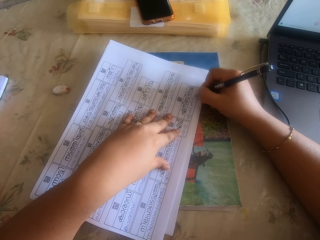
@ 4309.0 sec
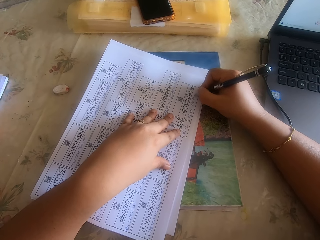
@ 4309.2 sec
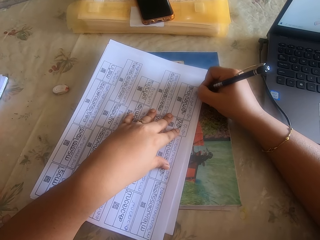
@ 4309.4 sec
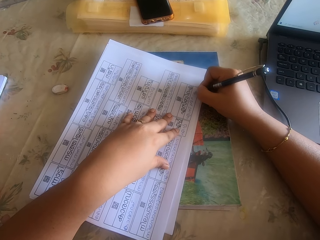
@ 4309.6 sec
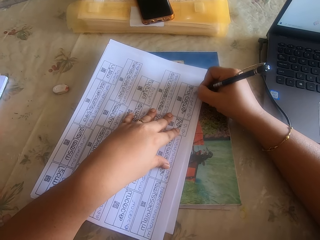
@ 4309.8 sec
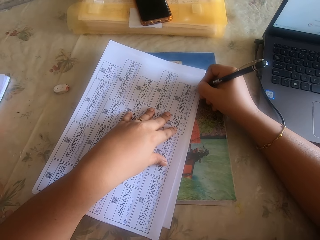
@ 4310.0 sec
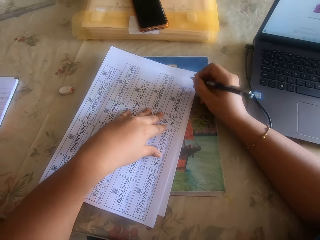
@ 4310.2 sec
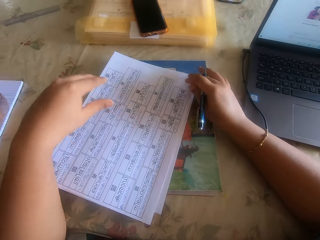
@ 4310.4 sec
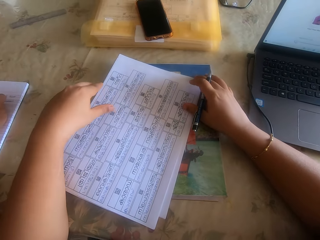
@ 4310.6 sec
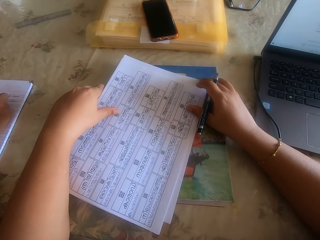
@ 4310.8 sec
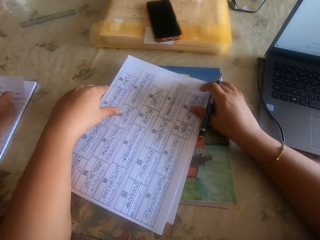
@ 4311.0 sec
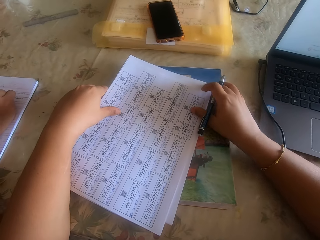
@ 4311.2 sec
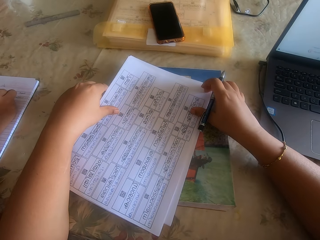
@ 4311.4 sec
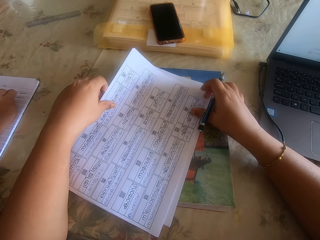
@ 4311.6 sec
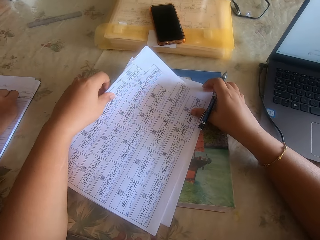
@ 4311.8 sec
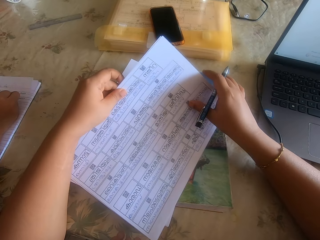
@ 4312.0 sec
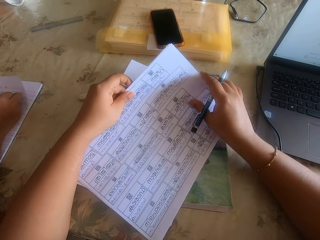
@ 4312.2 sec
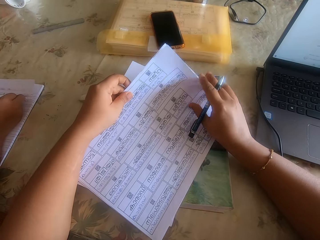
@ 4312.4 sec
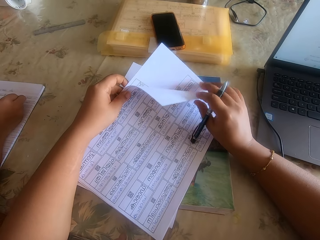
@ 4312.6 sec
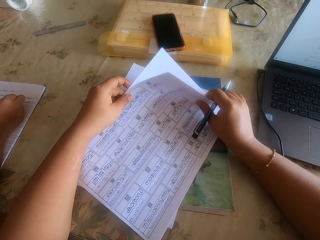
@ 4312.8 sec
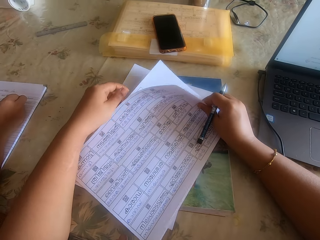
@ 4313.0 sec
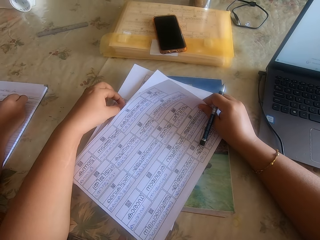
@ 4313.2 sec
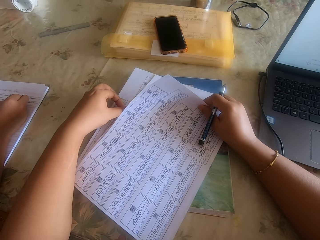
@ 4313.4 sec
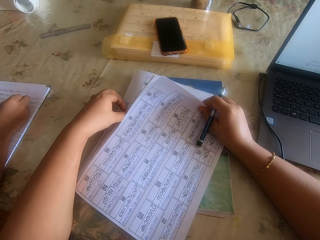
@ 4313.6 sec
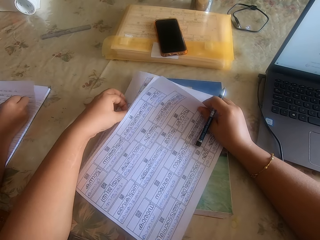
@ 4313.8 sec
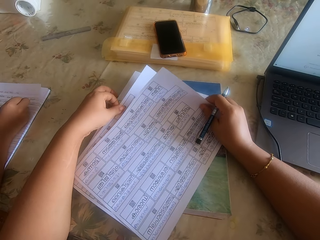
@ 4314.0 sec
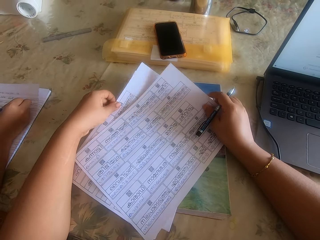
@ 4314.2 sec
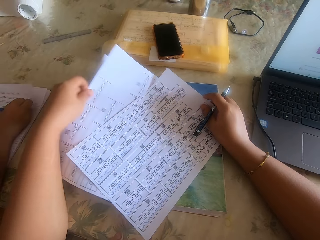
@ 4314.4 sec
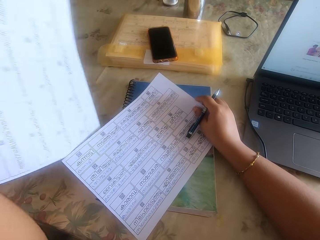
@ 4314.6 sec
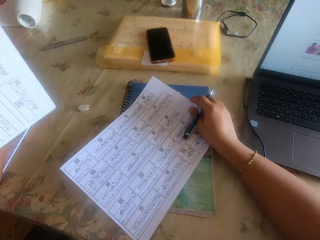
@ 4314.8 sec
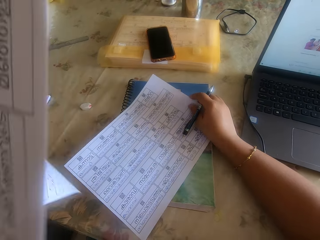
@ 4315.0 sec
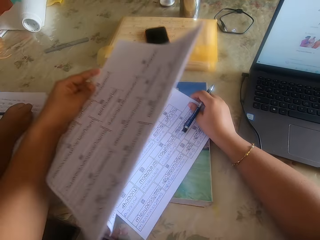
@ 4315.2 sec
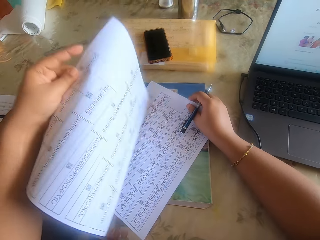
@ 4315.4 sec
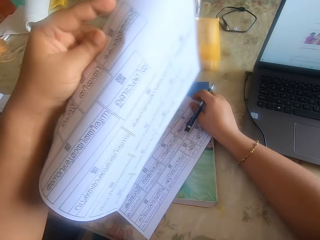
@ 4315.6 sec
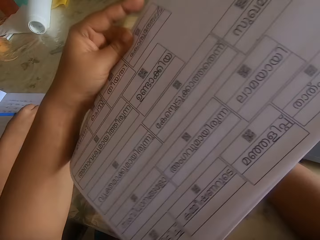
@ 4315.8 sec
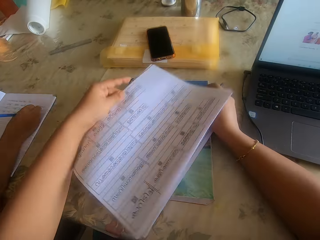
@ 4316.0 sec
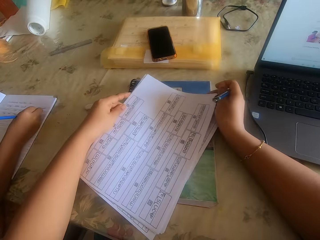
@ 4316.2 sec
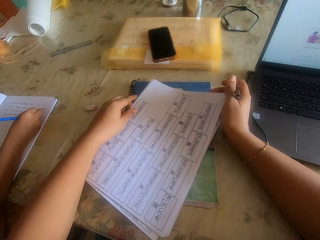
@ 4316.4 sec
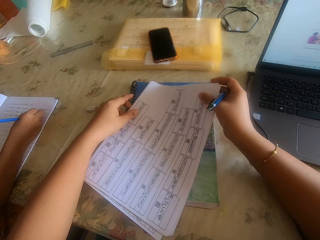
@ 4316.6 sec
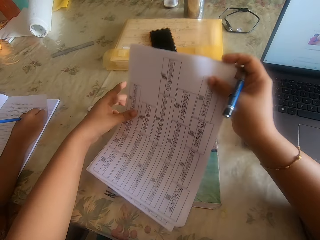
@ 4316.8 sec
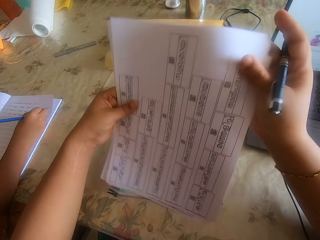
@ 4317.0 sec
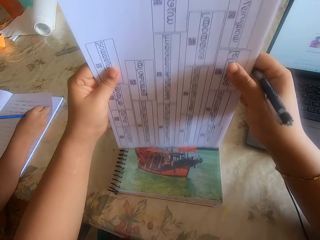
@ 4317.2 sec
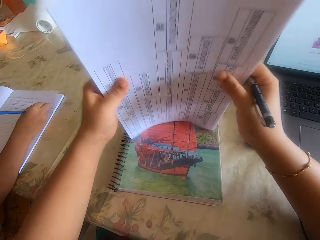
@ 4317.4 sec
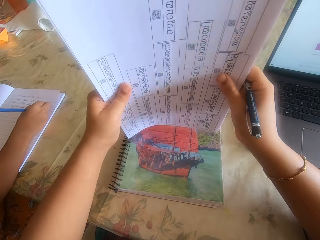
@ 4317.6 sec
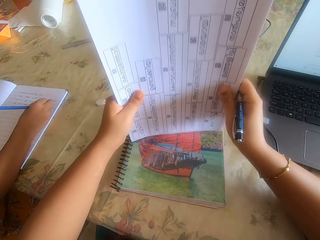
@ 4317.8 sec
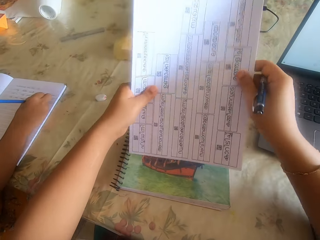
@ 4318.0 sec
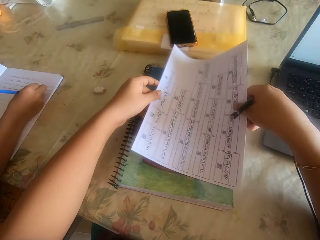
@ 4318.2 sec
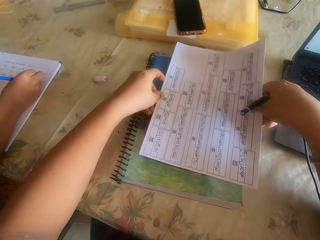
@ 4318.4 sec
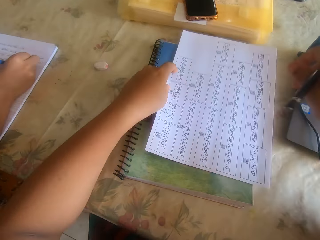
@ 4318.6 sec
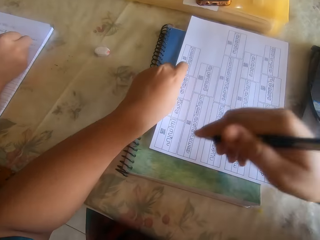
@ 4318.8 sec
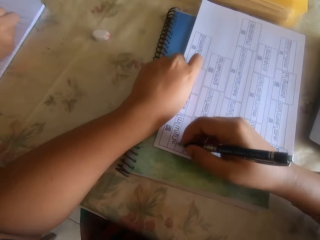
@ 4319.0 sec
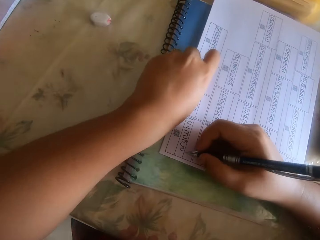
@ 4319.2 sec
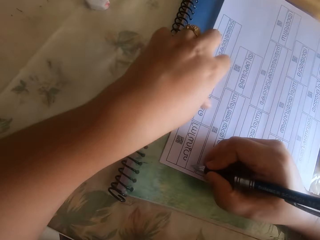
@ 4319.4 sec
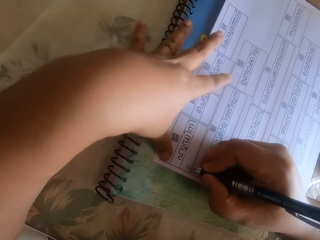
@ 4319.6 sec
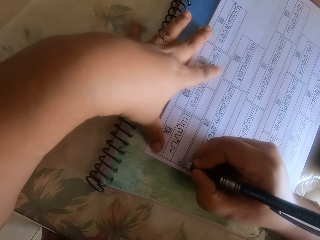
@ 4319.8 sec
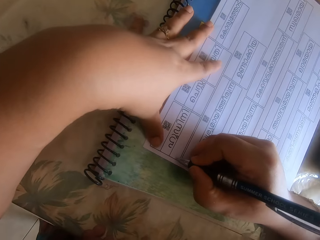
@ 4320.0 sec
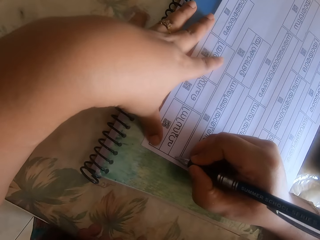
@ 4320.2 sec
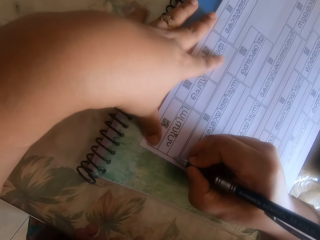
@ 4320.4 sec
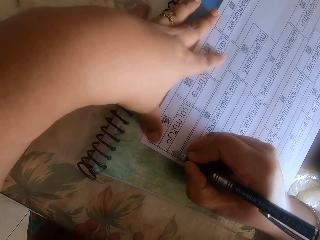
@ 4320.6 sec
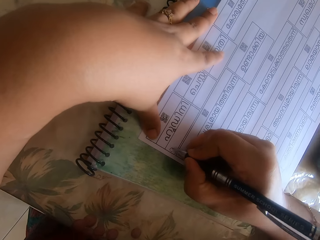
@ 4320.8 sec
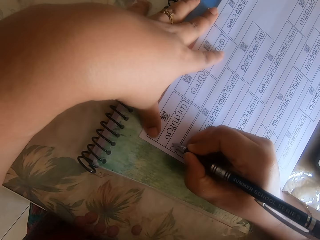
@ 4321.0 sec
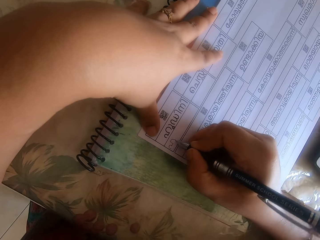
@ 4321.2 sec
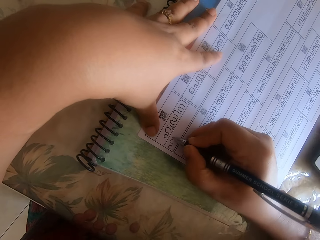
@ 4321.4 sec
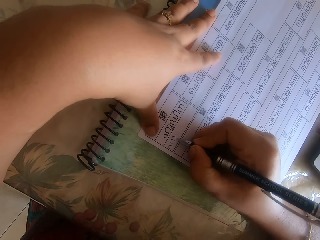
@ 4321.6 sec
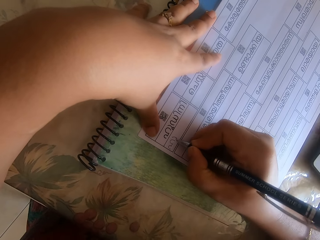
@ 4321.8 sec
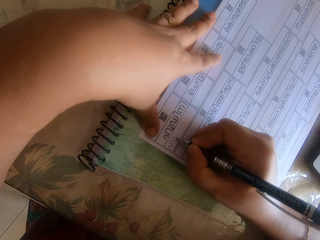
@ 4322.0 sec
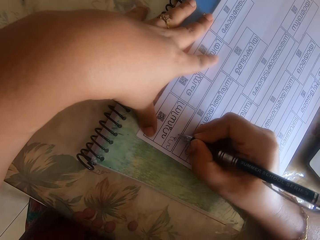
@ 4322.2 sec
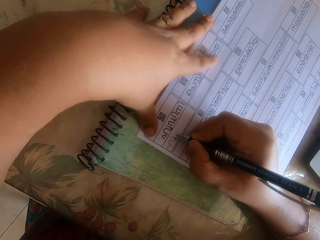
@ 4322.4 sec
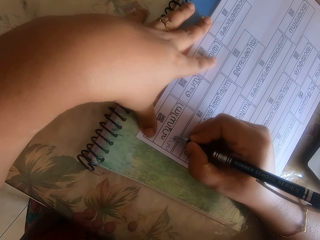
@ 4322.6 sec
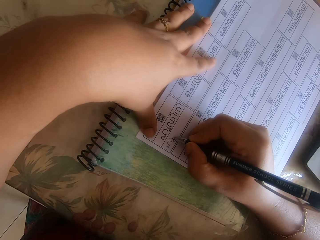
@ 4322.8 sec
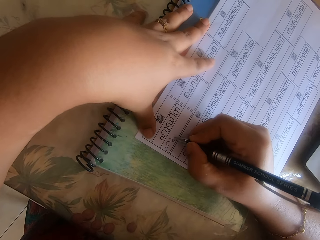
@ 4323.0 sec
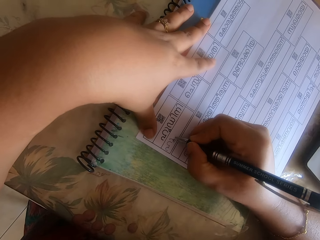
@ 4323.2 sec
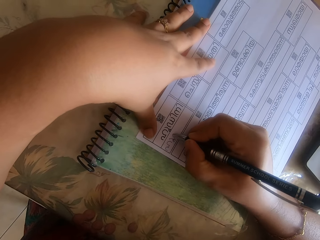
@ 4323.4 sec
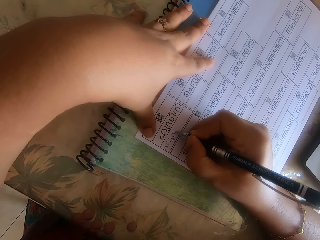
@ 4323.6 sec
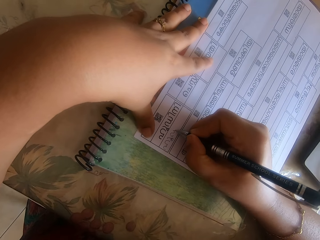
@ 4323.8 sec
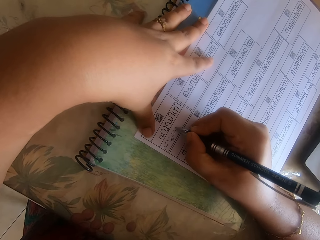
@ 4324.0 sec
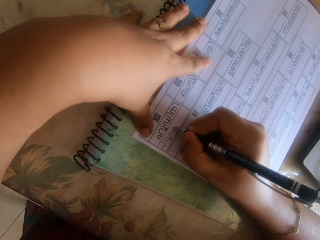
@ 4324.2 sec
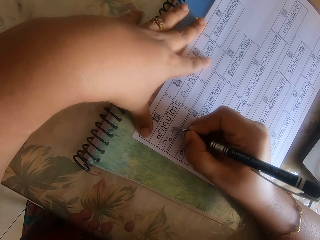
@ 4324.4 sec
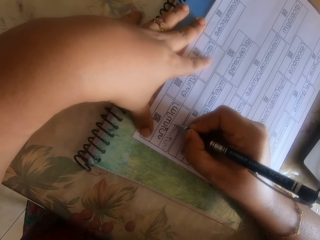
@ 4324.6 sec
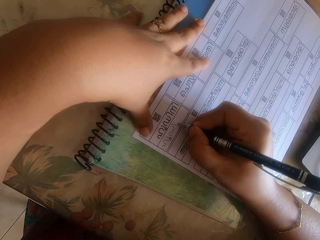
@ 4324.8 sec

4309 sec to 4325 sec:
The camera wearer lifts the paper with her hands. She separates the paper from the papers with both hands. She drops the papers on the paper on the book on the table with her left hand. She picks another paper from the book on the table with both hands. She aligns the papers on the book with her hands. She places the papers on a book with both hands. She writes on the paper on the desk with the pen in her right hand.

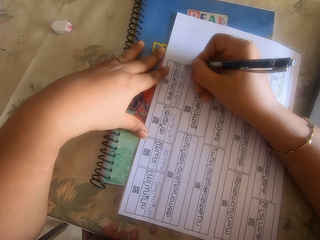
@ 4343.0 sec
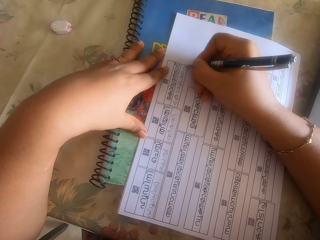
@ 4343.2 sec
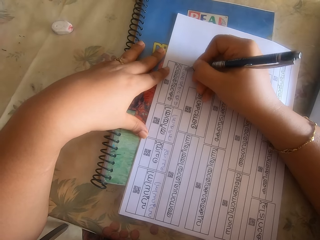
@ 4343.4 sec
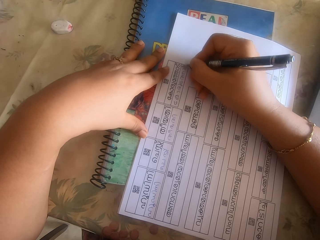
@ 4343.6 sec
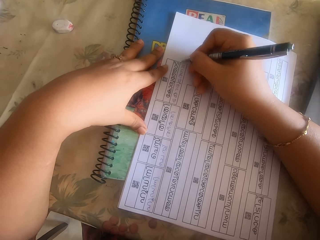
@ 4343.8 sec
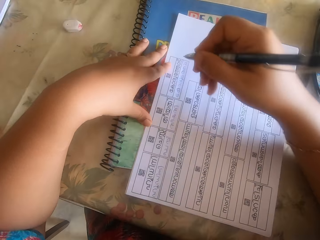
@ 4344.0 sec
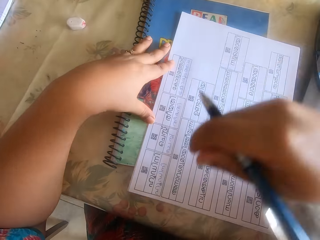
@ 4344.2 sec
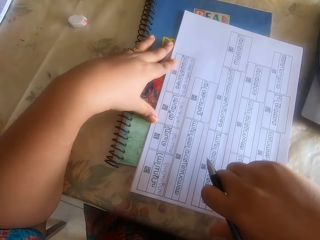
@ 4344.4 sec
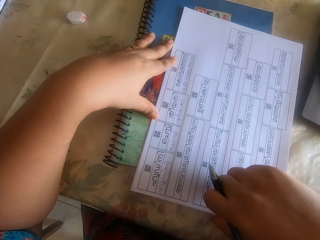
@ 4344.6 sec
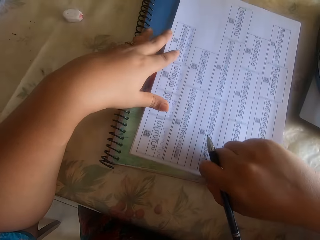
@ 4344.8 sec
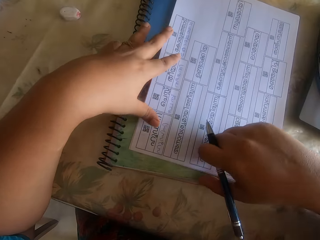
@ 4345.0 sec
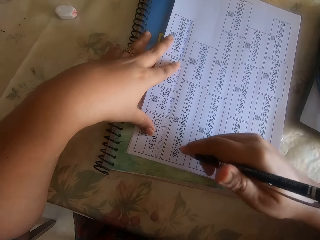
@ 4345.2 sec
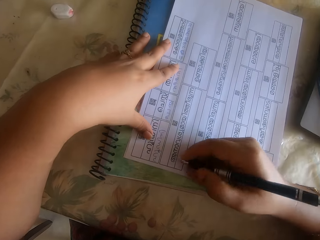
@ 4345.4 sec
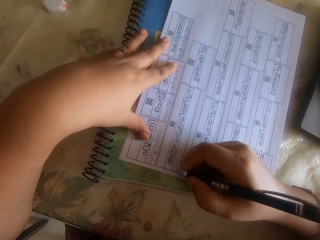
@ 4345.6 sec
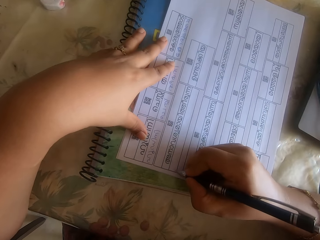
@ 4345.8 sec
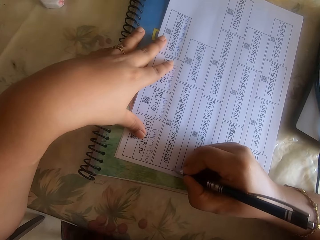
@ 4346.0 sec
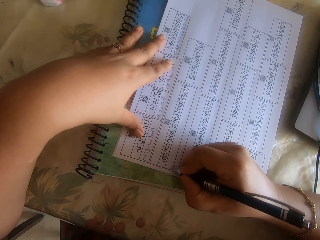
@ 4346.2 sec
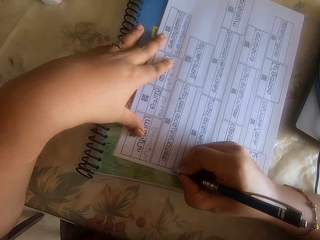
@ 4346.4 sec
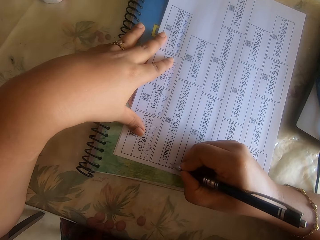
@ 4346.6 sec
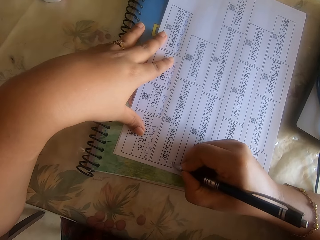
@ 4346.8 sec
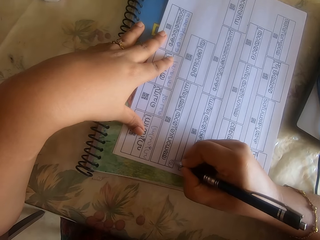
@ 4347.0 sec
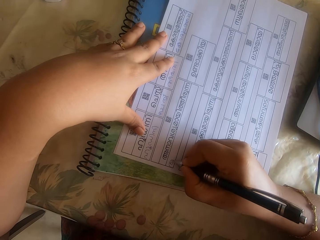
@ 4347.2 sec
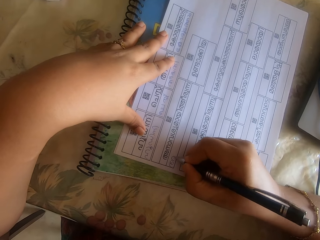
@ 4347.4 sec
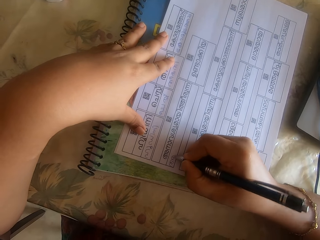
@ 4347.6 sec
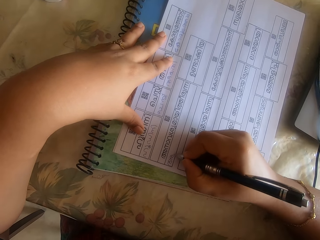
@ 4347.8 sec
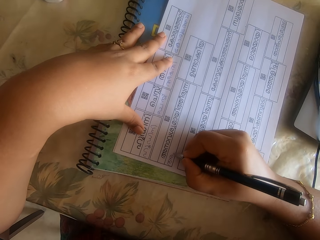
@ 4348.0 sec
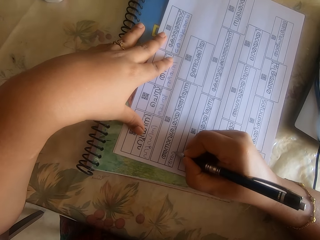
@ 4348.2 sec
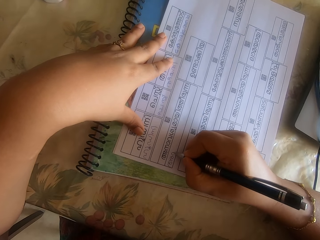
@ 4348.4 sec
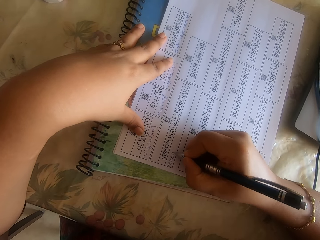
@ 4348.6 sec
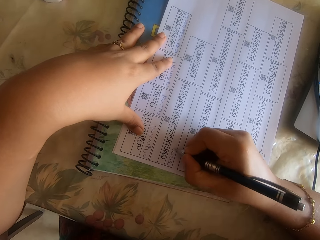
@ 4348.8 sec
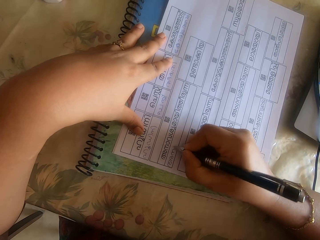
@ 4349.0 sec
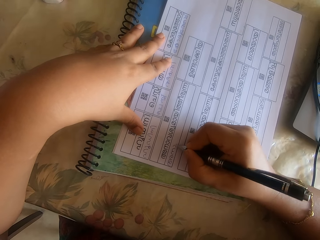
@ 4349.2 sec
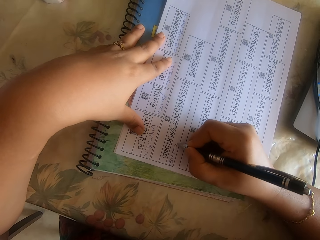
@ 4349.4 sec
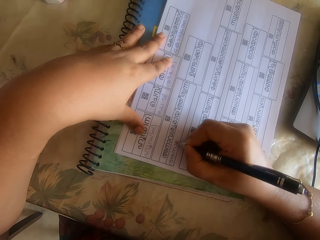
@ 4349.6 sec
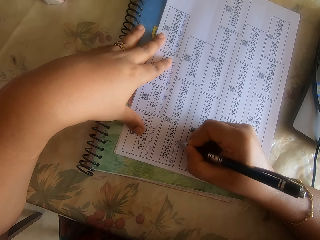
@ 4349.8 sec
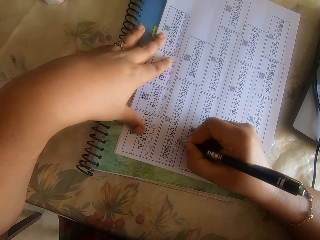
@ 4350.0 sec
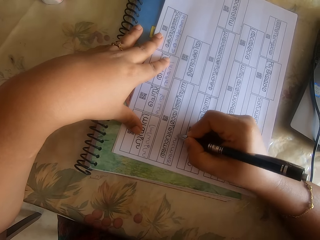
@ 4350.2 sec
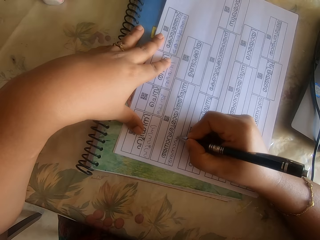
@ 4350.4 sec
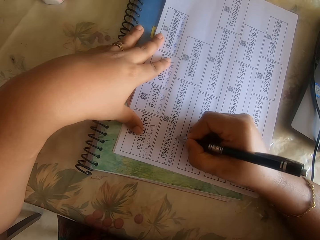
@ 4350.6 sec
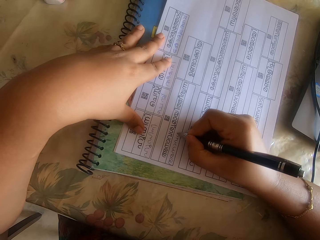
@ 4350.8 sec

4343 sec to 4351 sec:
The camera wearer adjusts the papers on the book on the desk with her right hand.
